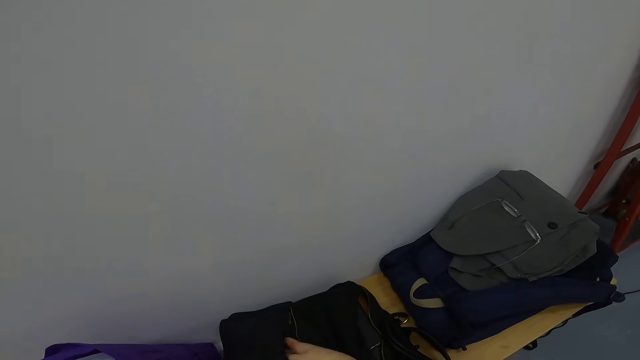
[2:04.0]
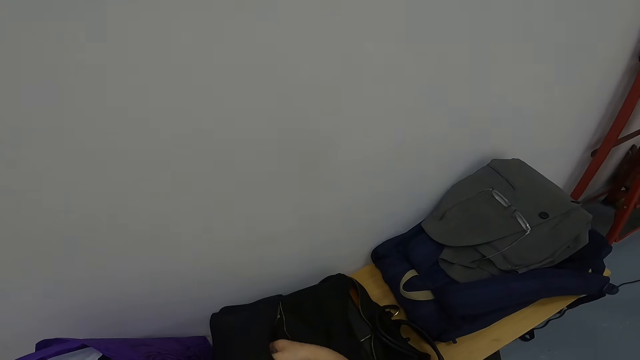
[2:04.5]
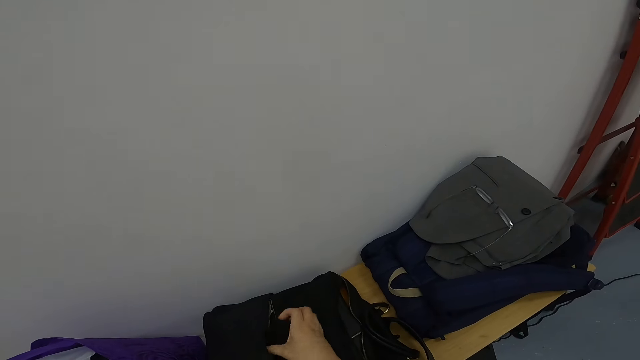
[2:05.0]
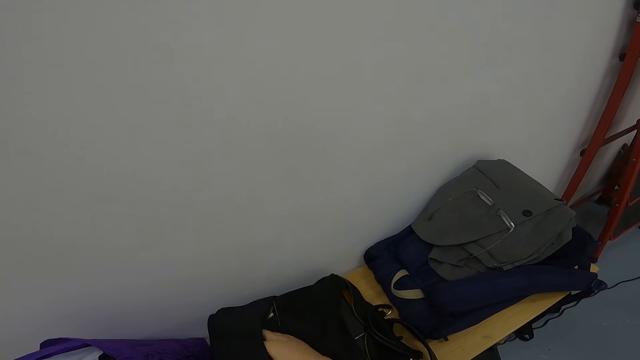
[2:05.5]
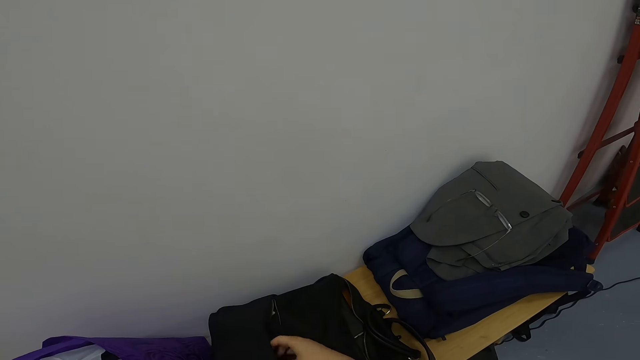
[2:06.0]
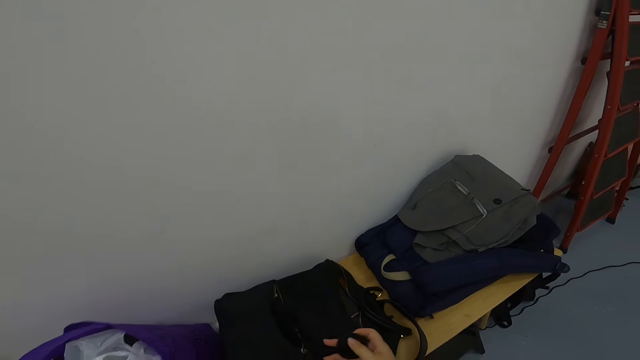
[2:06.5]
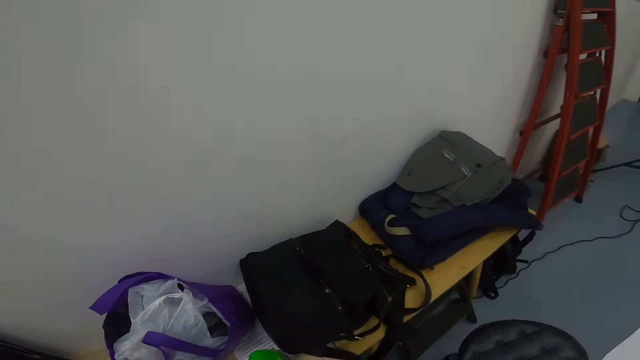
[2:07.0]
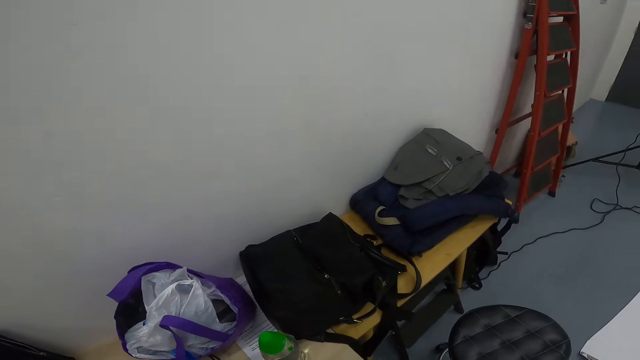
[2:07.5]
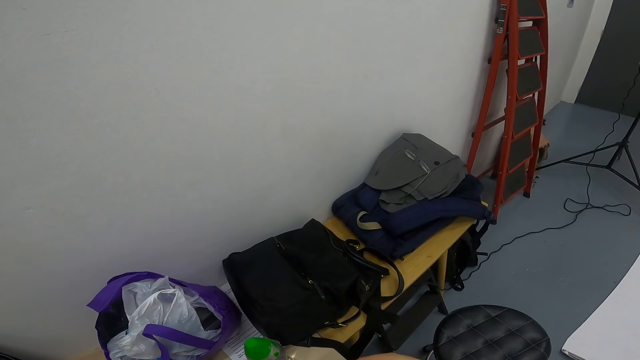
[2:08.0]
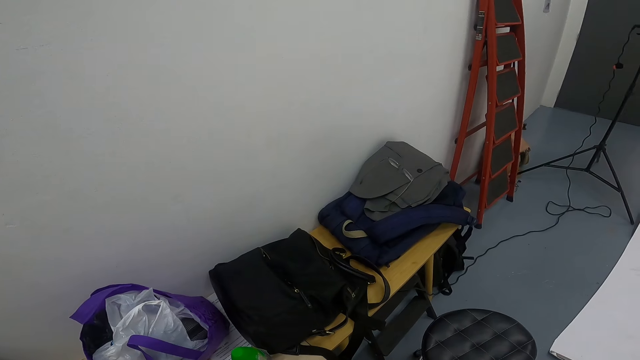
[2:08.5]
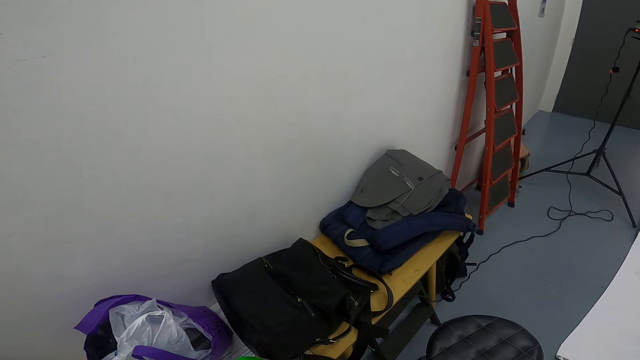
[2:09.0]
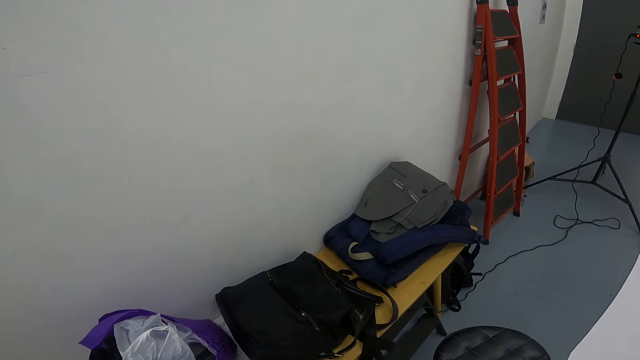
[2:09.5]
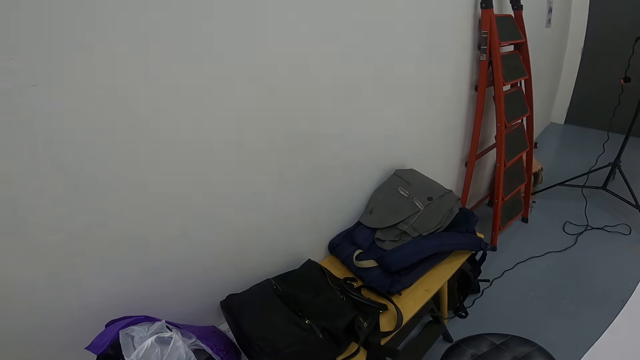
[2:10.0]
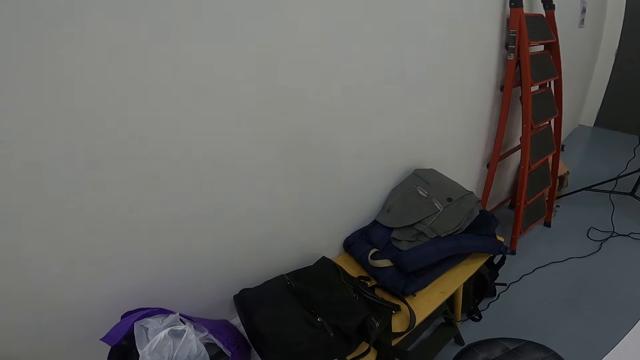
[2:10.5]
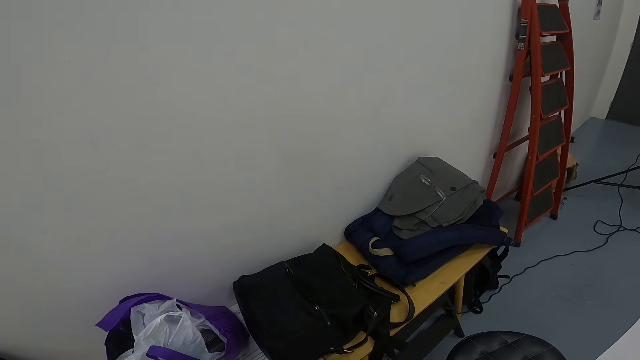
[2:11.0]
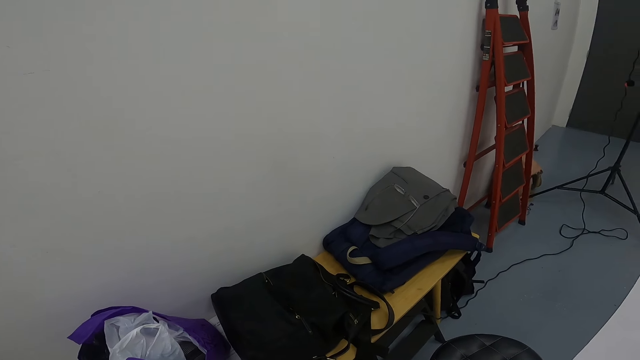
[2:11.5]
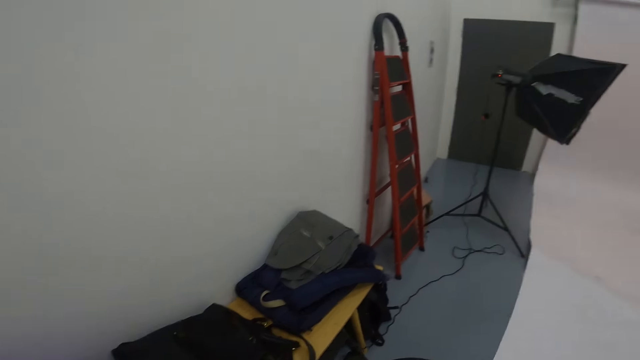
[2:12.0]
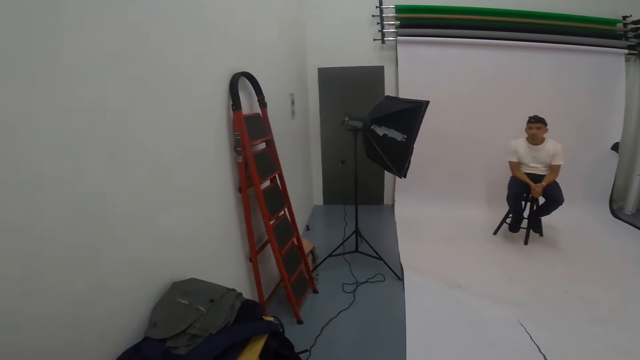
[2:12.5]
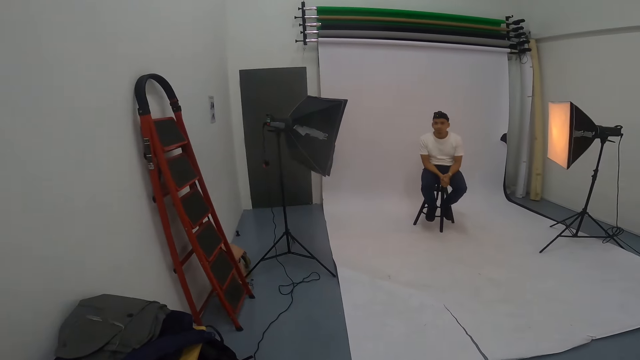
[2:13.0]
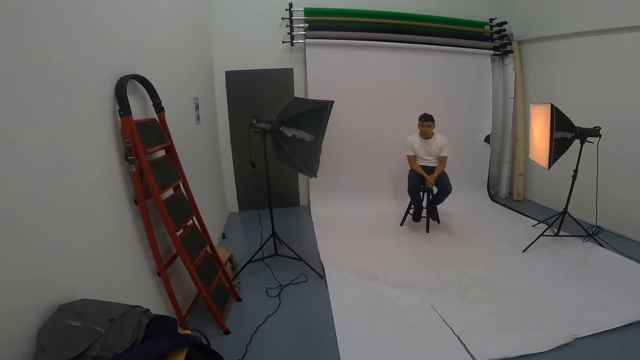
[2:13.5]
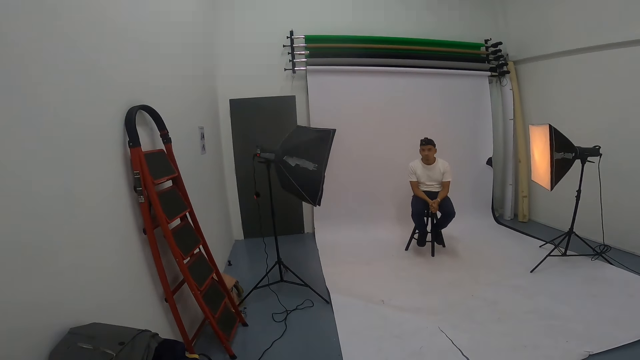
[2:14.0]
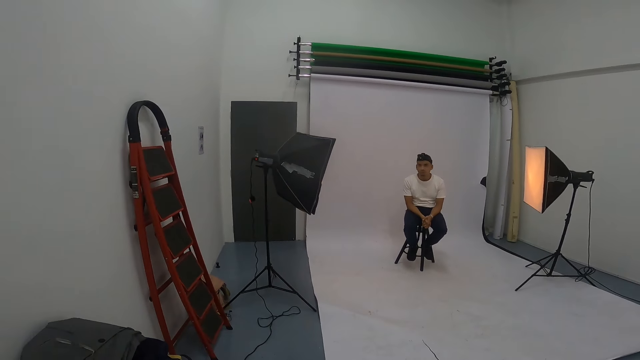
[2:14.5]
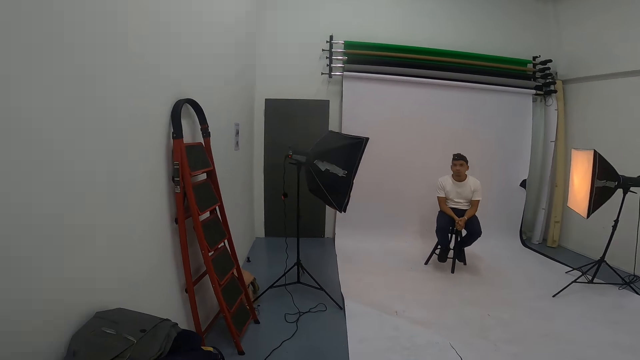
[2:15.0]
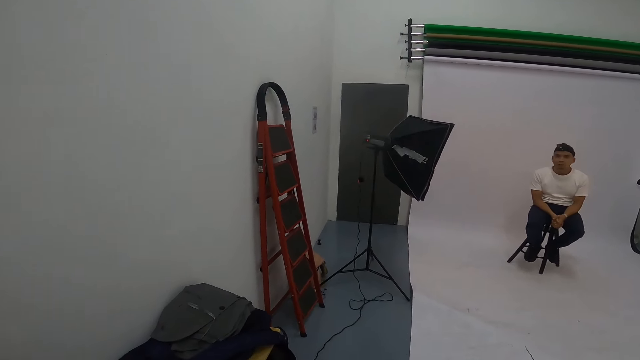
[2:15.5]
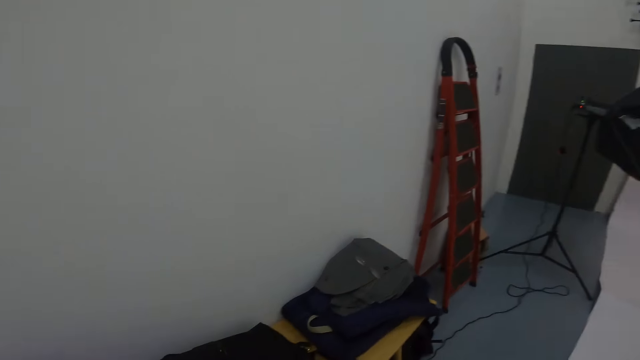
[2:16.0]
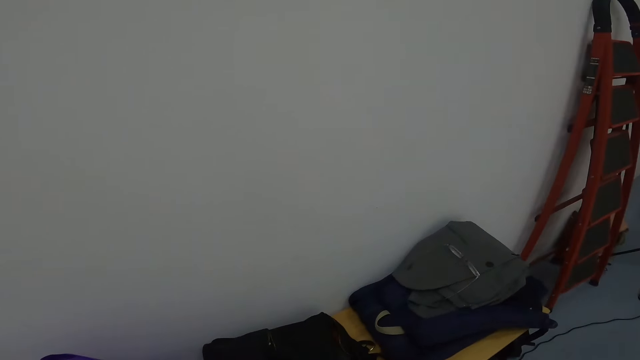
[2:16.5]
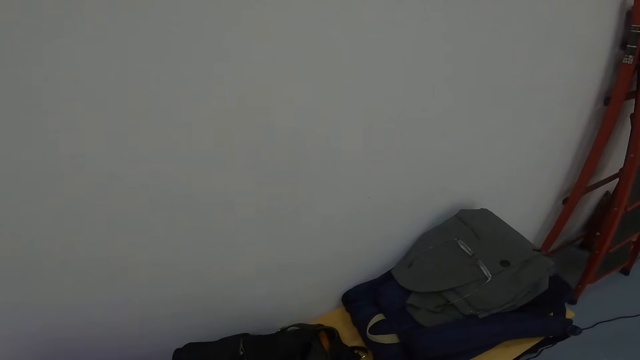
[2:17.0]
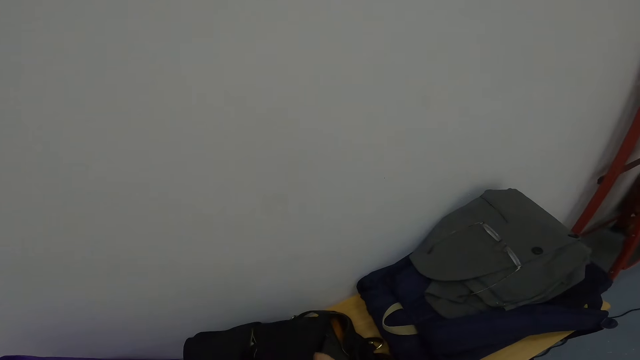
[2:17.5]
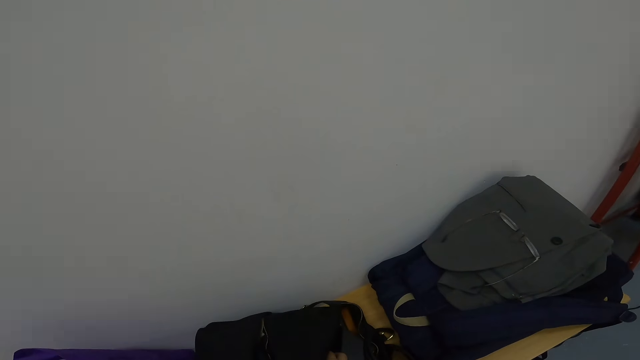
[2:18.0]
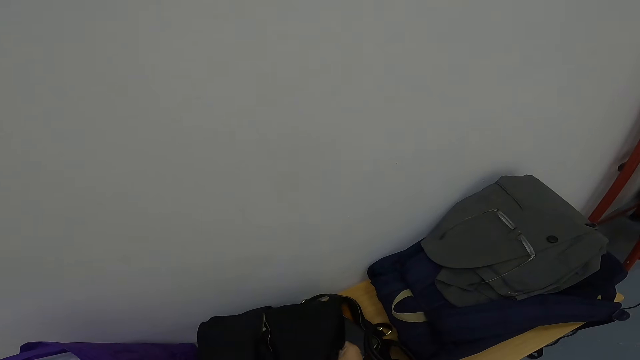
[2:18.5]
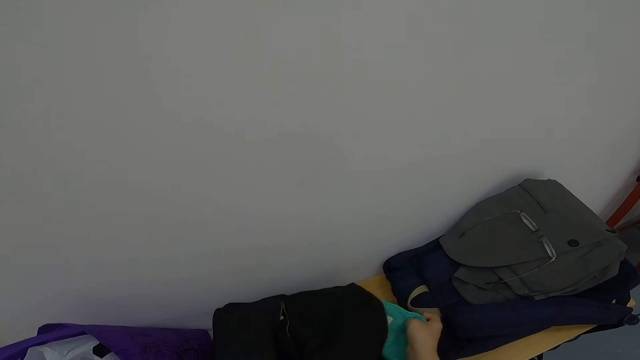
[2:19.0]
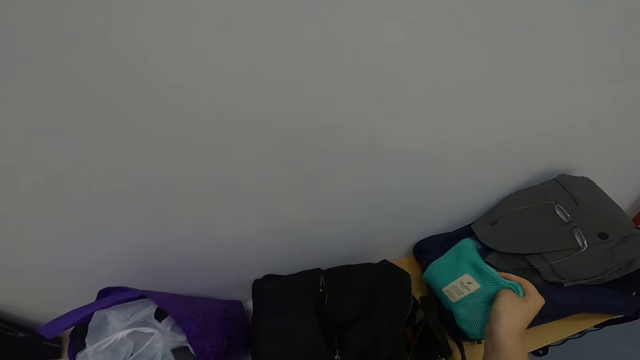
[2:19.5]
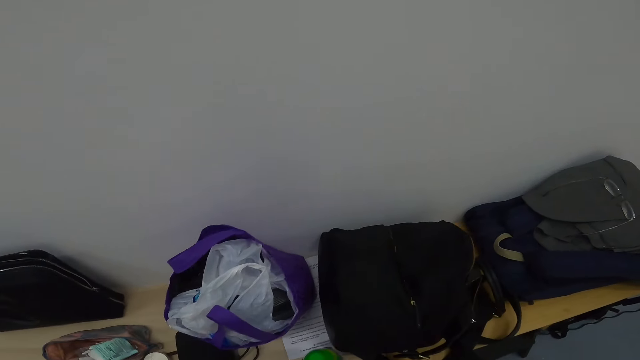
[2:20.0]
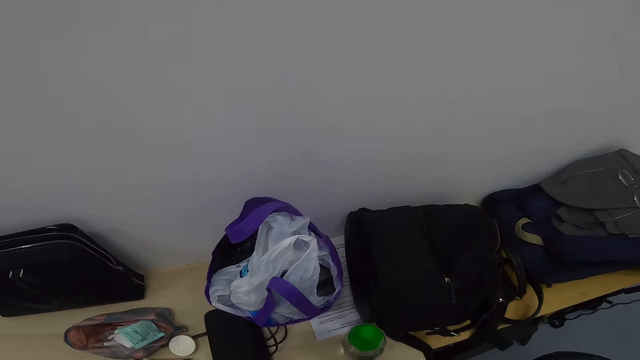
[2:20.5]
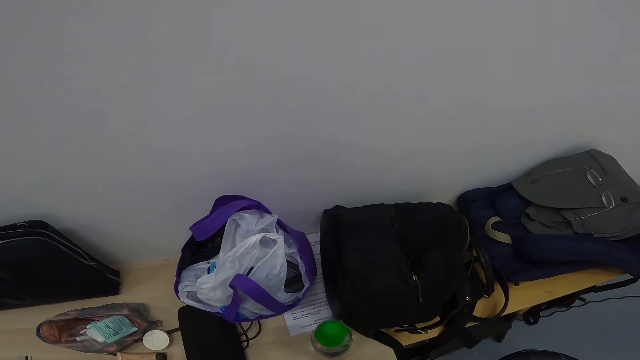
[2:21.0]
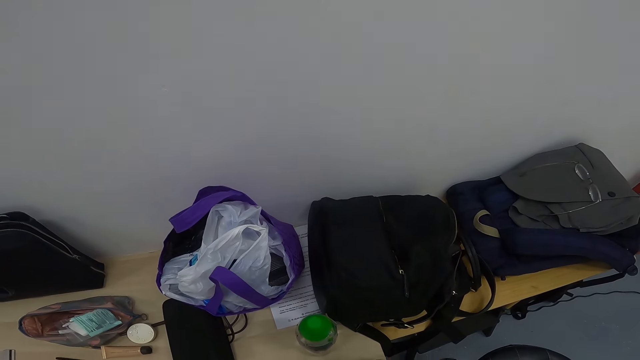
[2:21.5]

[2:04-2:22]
The camera wearer opens a bag. They pick up a lens from the bag. They remove a bag. They look at a man. The man nods his head. The camera wearer looks around the studio. They pick up a small bag from the big bag.

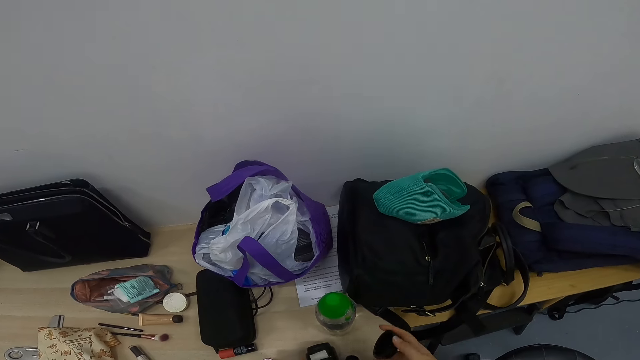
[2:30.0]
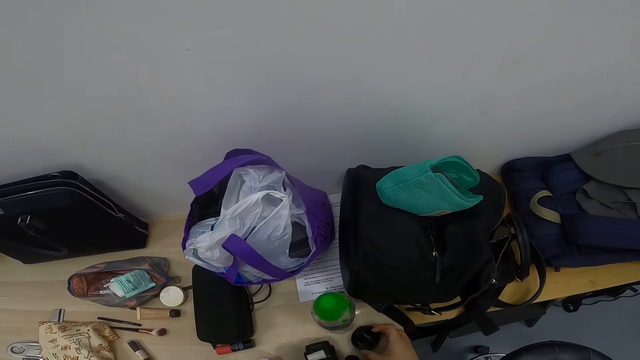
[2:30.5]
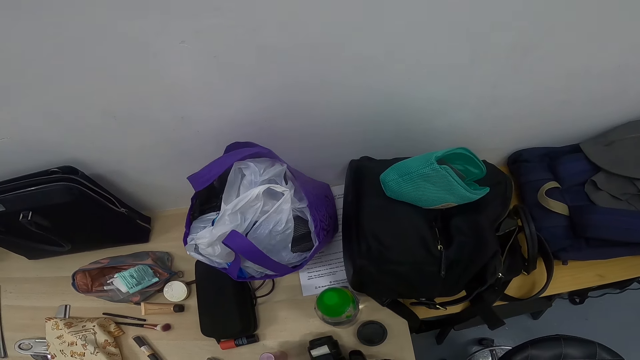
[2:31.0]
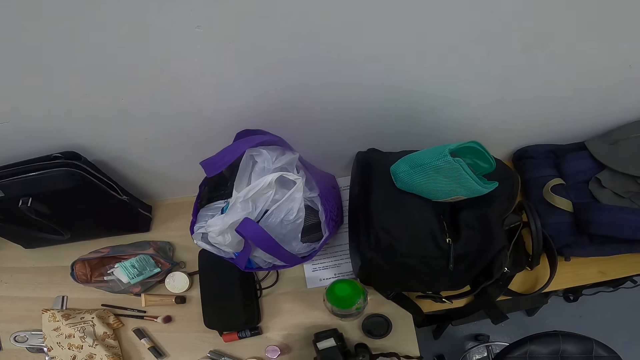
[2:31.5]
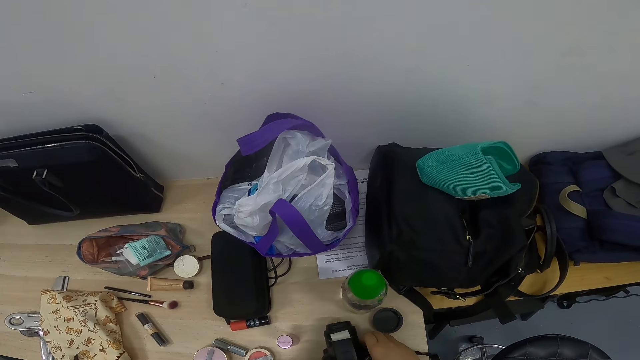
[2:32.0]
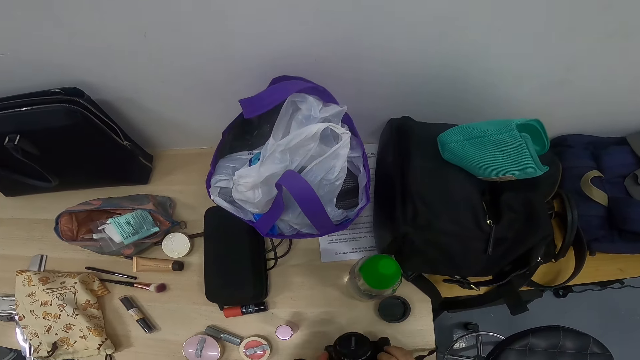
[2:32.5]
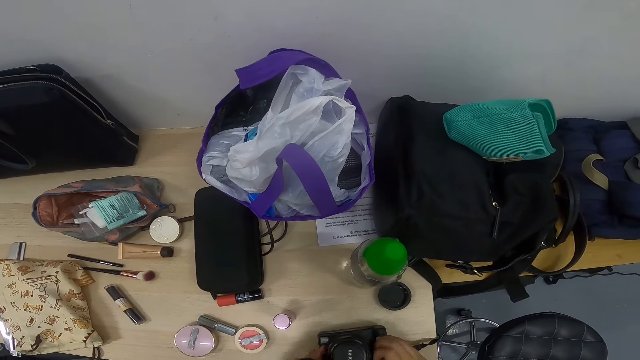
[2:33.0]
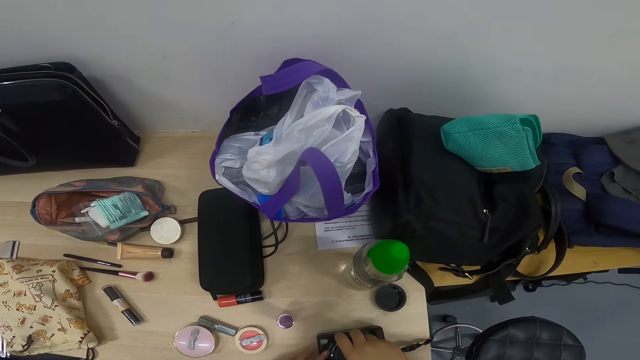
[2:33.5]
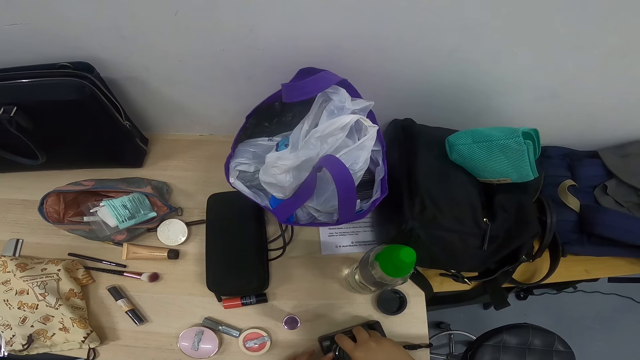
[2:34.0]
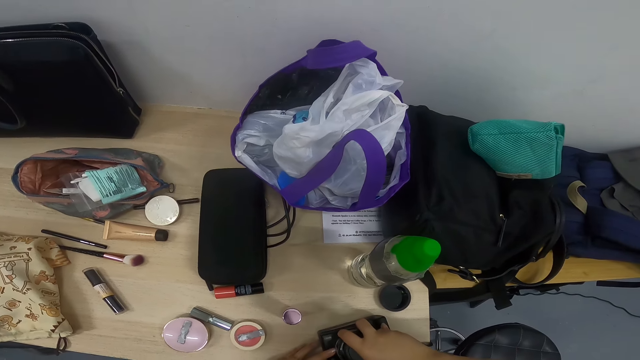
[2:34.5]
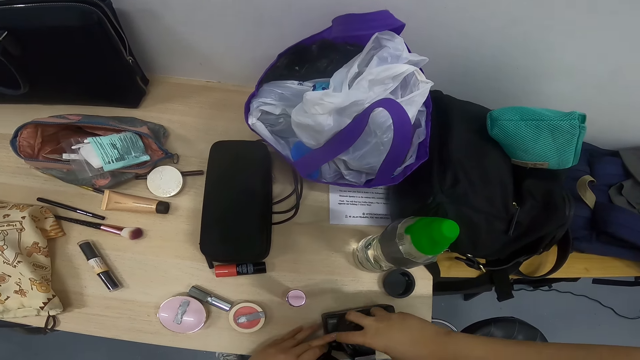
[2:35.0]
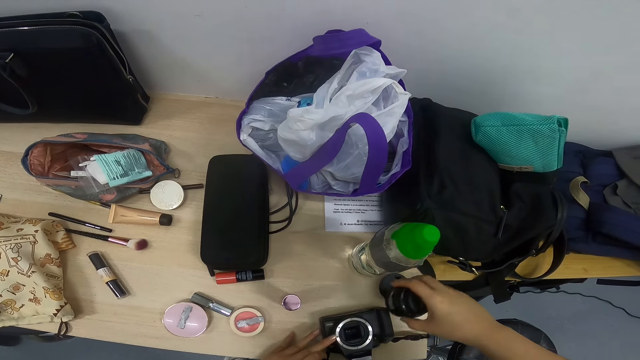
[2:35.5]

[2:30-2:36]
The camera wearer fixes the camera. They open a lens from the camera.
